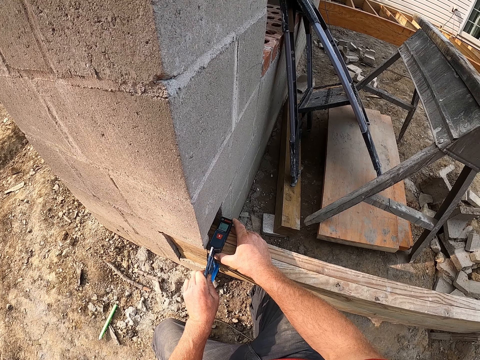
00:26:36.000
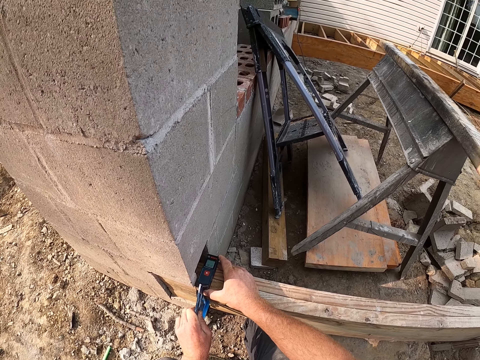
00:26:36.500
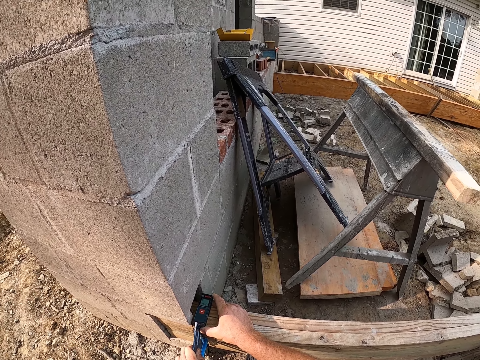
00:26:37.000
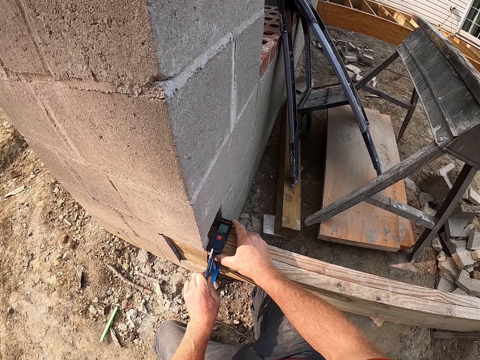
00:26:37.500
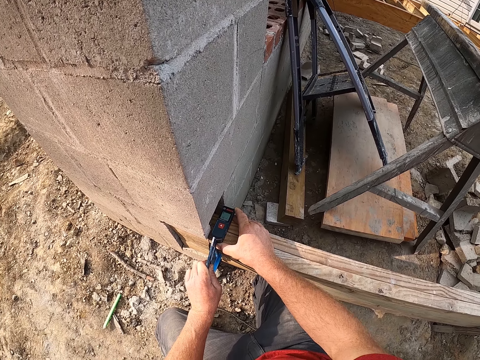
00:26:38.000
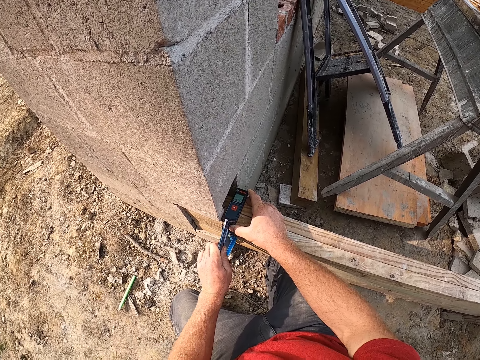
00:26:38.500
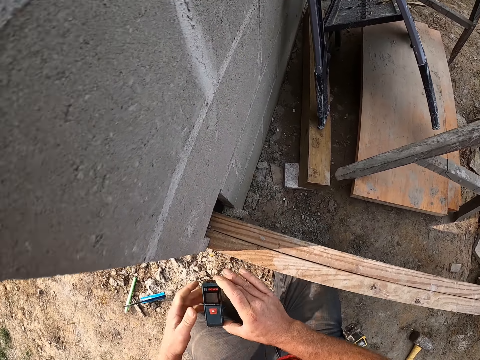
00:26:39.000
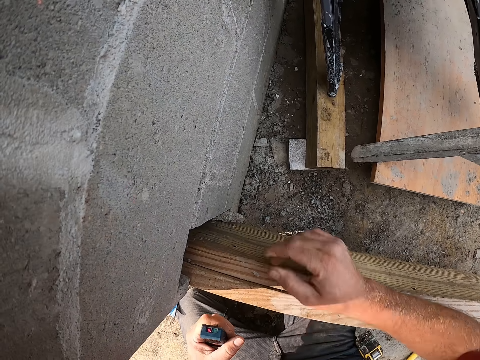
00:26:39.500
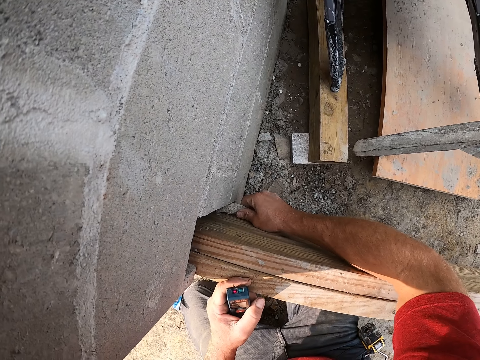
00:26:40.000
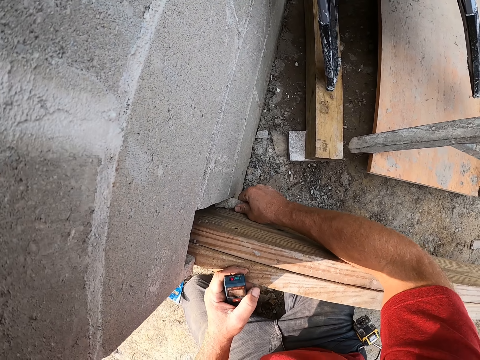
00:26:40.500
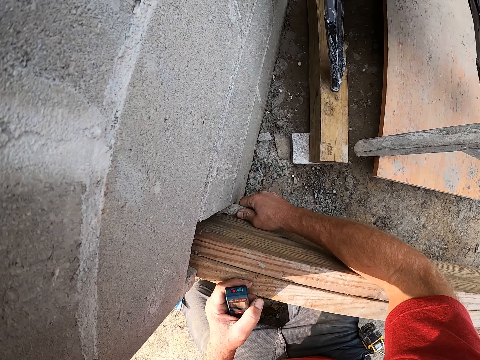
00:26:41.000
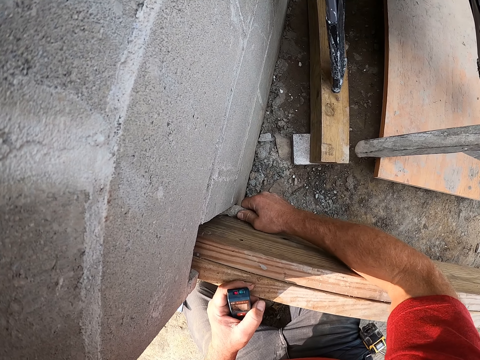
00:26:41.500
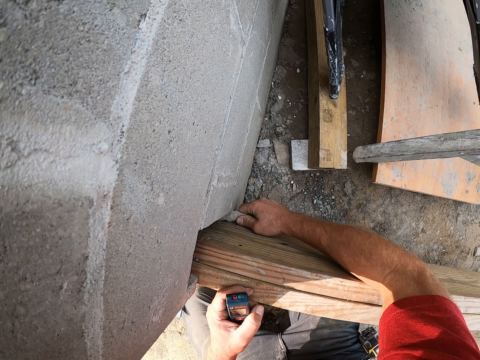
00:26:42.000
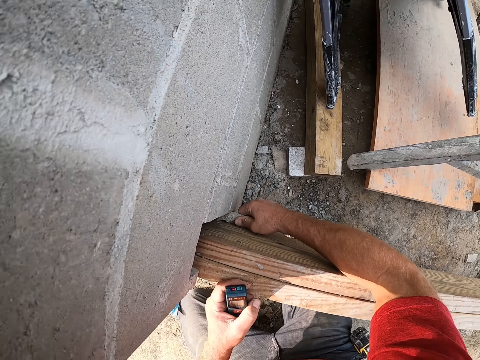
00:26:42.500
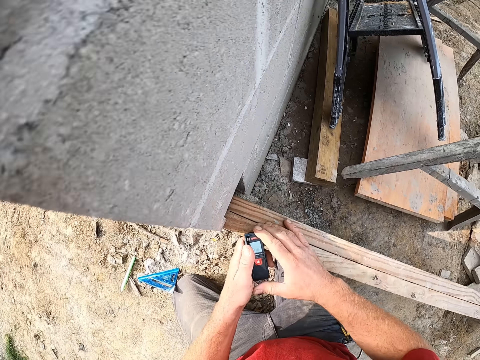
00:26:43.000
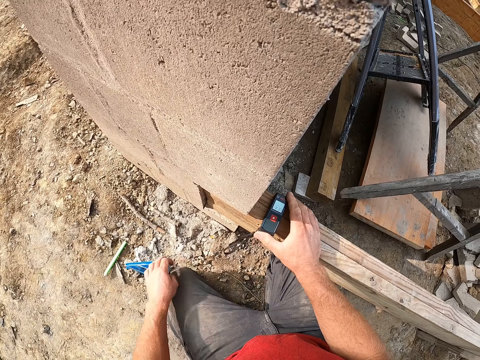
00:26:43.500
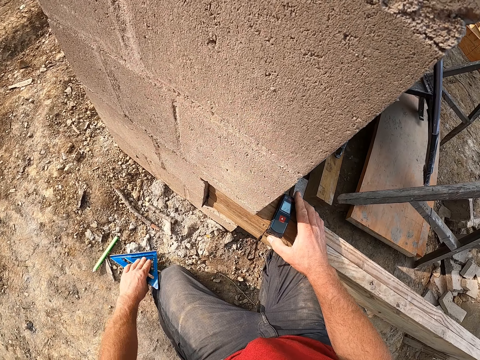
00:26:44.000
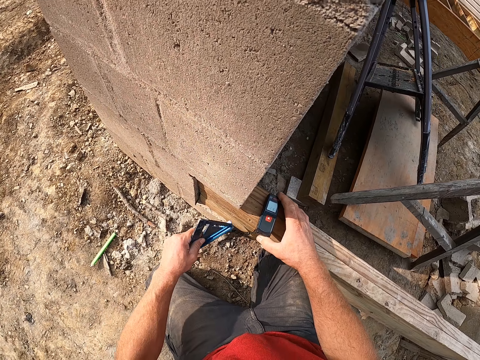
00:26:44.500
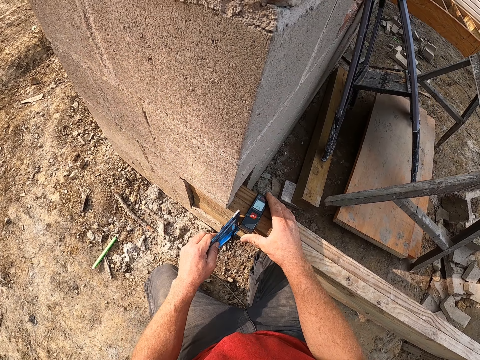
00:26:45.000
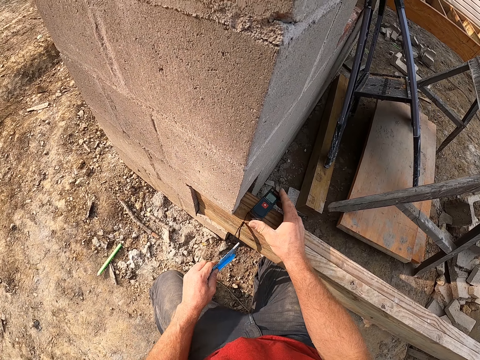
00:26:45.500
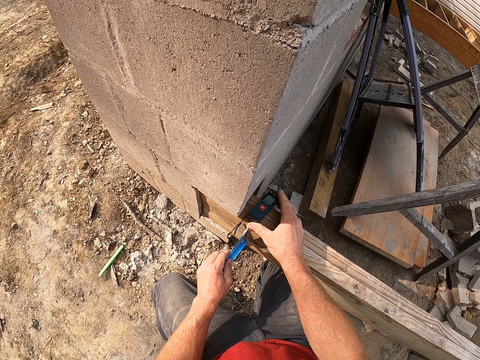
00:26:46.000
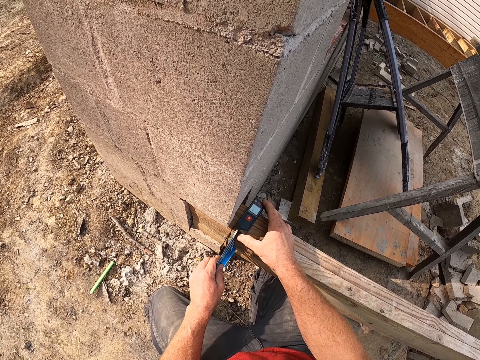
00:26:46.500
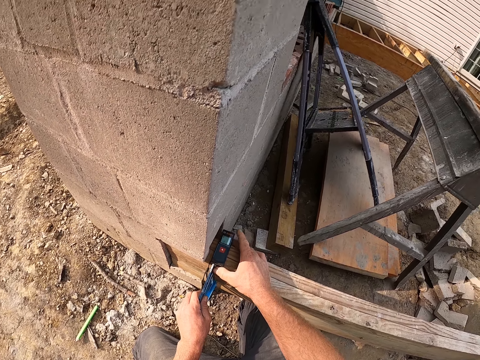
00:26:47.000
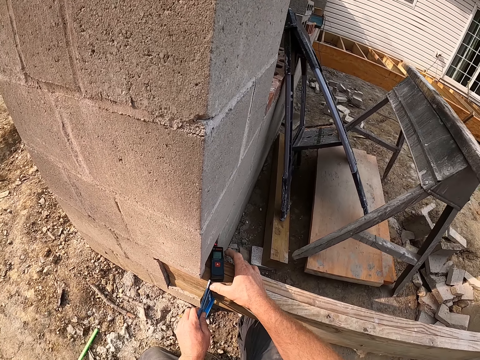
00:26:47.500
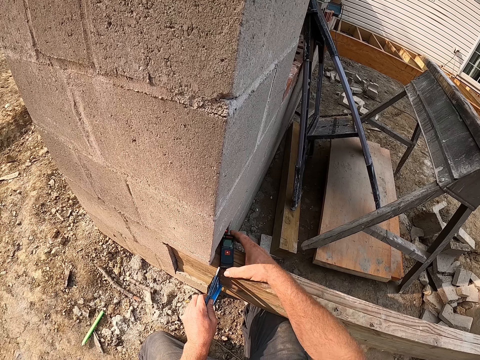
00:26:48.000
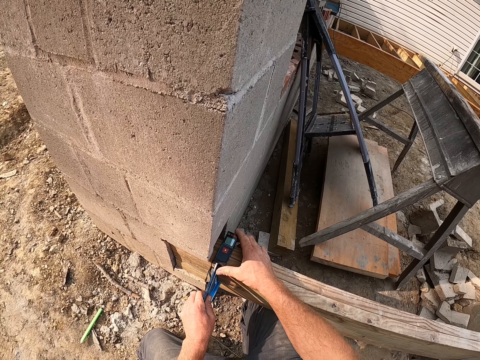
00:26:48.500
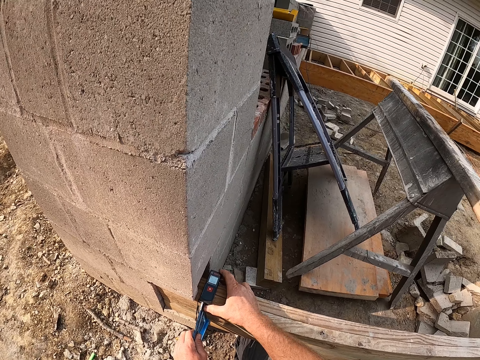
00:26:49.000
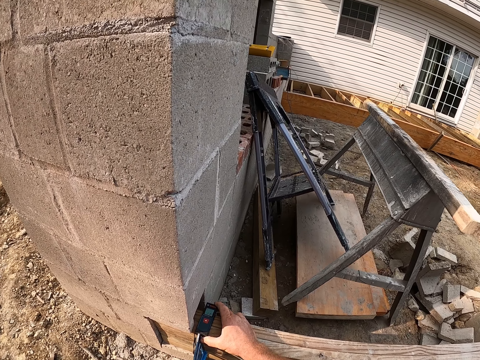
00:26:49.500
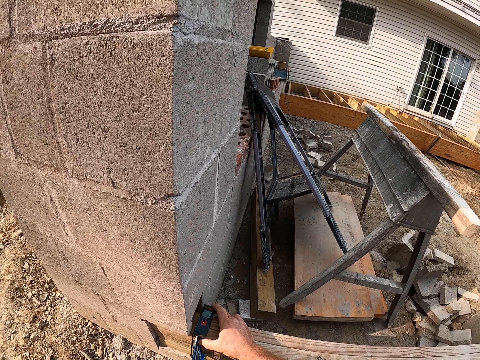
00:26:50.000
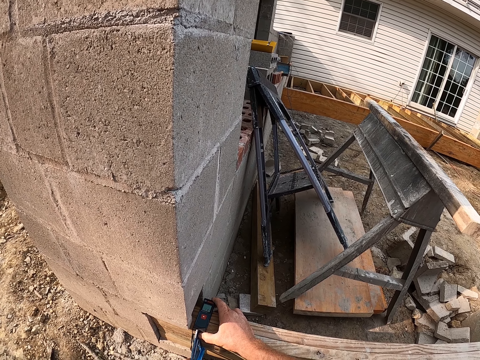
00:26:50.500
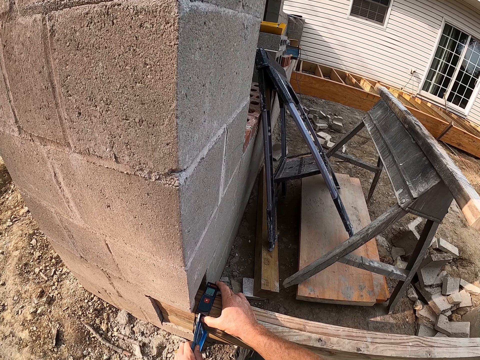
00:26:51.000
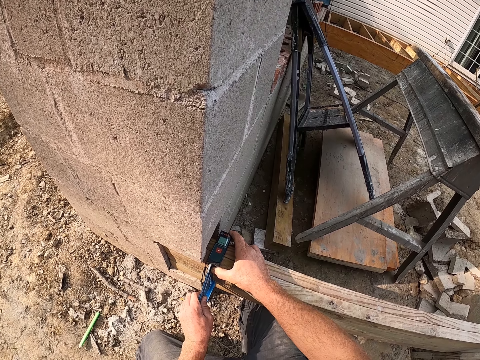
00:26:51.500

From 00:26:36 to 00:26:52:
The camera wearer takes the laser measure into his left hand. He drops the speed square on the ground. He holds the laser distance meter with his left hand. He wiggles the piece of rock wedged into the wall. He holds the laser distance meter with his right hand. He places the laser measure back on the plank. He picks up the speed square. He places the speed square on the lumber. He adjusts both the speed square and laser distance meter. He takes measurement of the plank again. He adjusts the laser distance meter. He measures the distance.

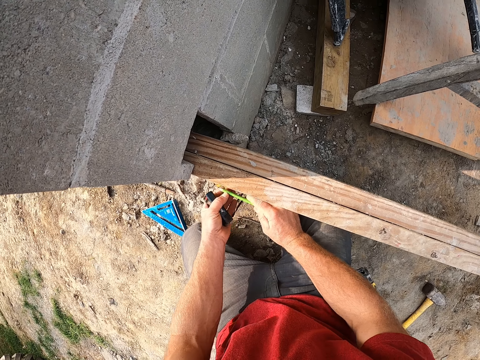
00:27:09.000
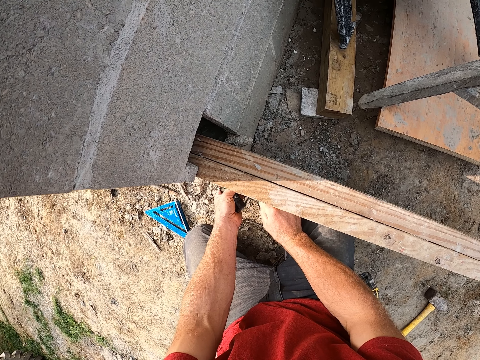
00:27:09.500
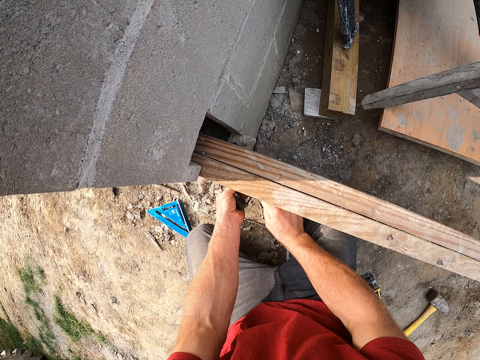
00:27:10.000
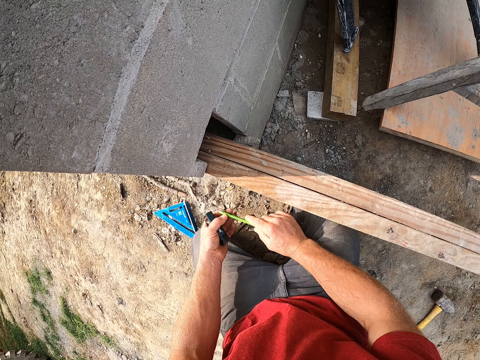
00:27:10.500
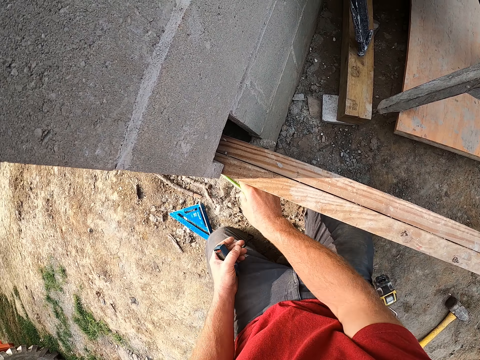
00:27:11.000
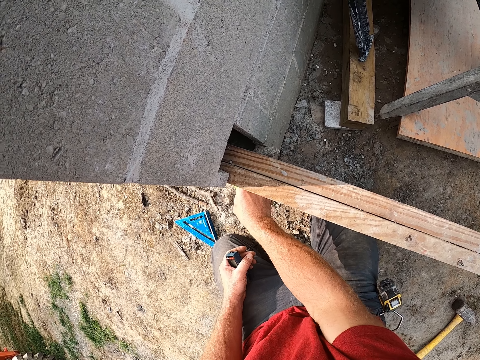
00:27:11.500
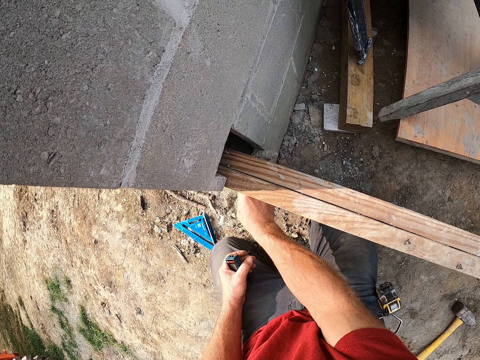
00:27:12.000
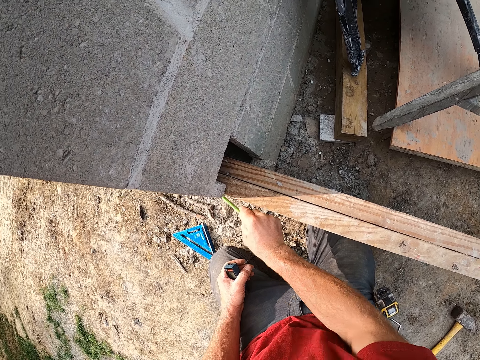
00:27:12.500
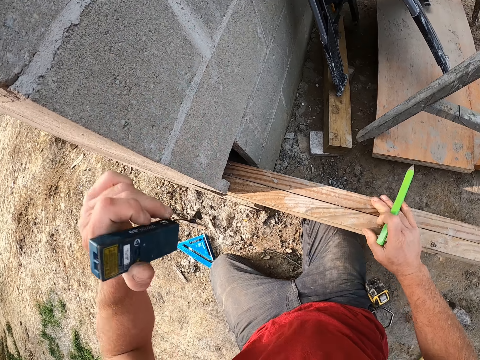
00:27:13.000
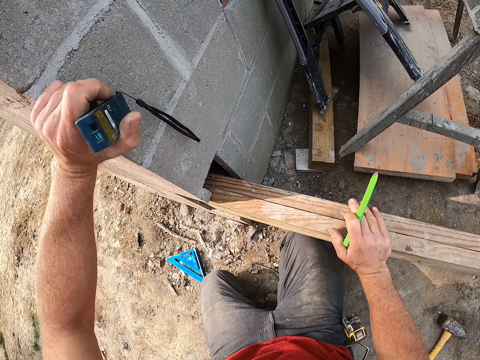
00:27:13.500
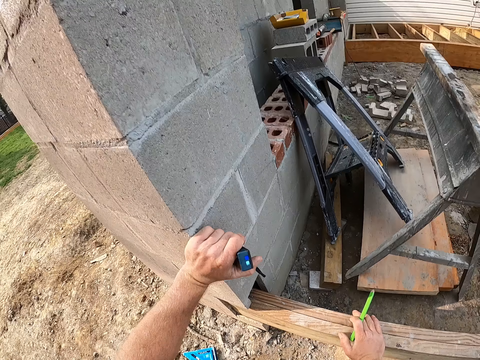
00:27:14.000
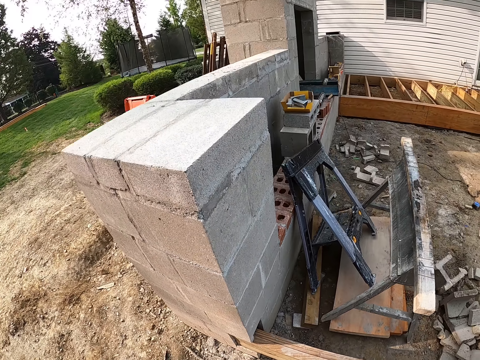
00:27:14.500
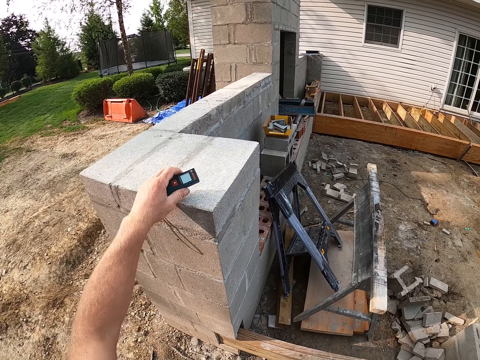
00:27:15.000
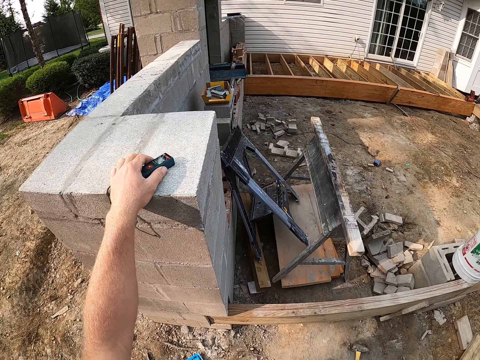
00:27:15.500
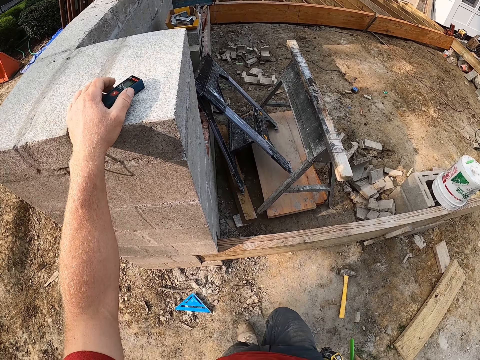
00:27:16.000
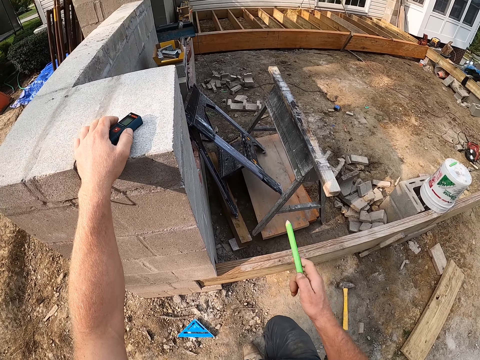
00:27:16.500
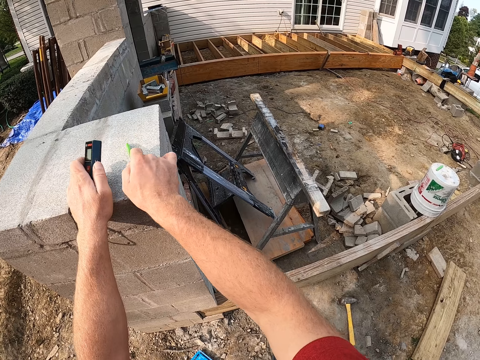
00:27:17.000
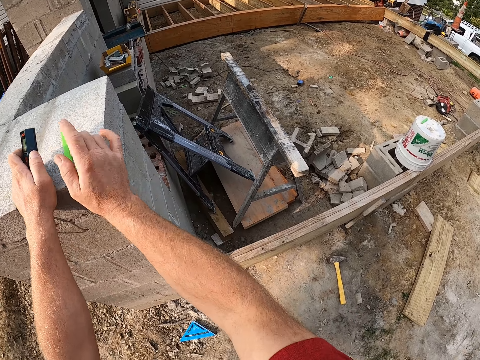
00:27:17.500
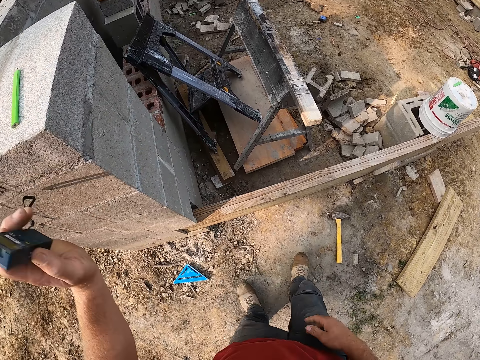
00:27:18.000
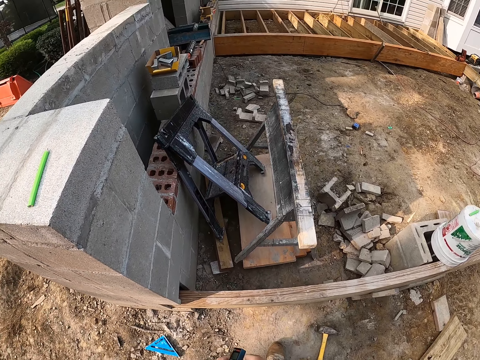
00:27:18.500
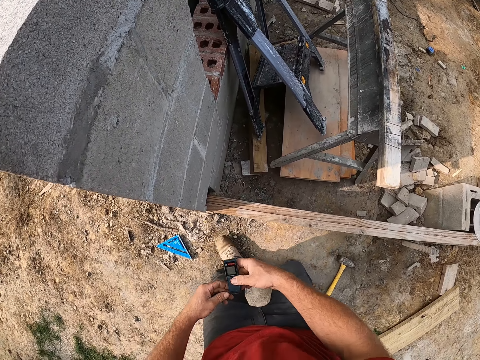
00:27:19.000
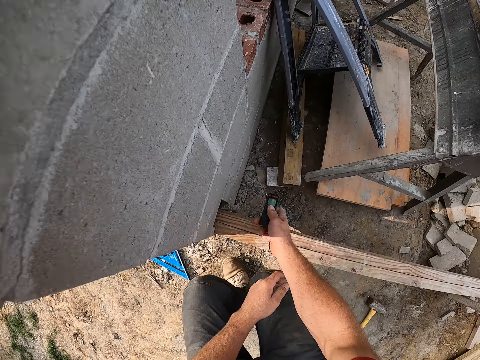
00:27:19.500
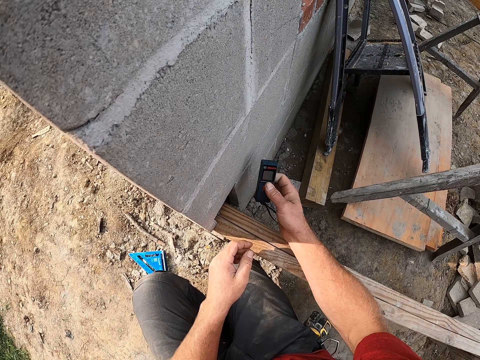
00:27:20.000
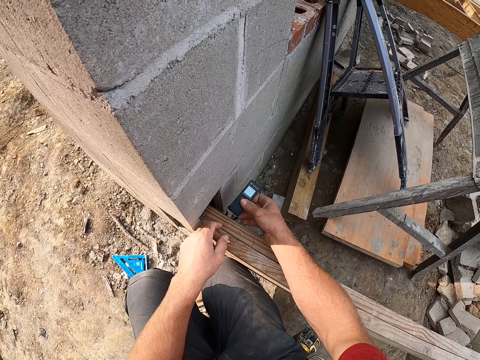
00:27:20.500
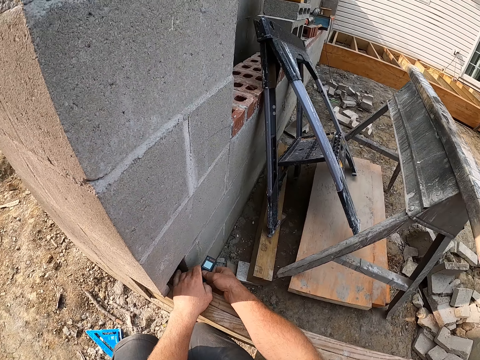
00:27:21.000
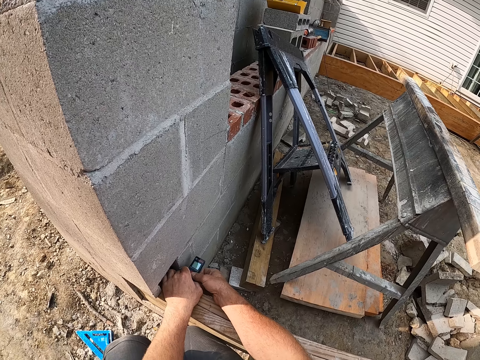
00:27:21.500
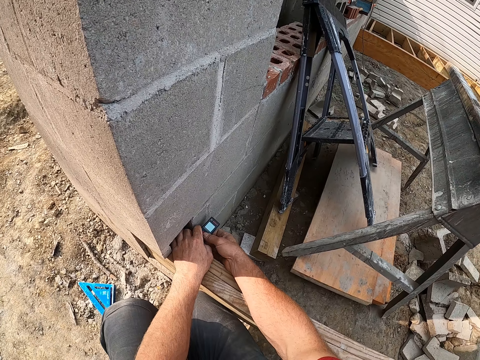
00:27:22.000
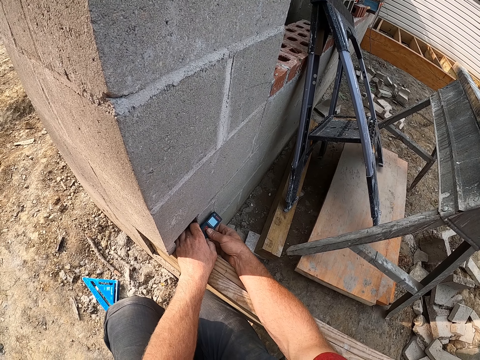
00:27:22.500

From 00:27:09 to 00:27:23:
The camera wearer marks the concrete brick. He straightens up. He places the laser measure on top of the wall. He supports himself with the concrete wall. He drops the gauge on the wall. He picks the gauge from the wall. He drops the pencil on the wall. He uses the gauge on the wall.
